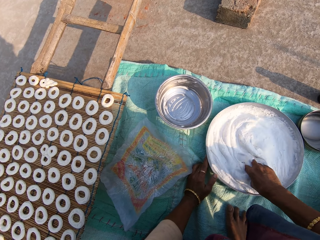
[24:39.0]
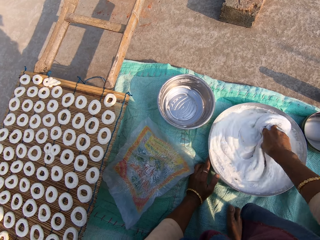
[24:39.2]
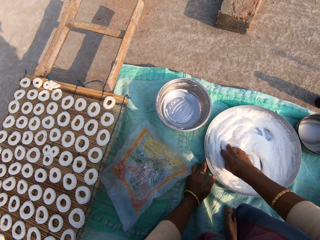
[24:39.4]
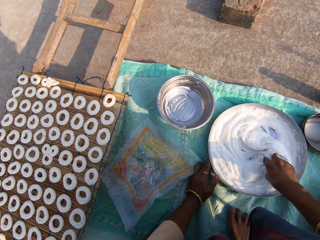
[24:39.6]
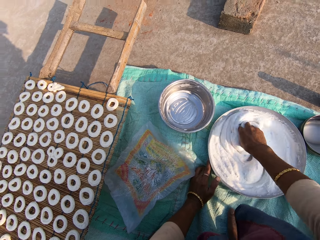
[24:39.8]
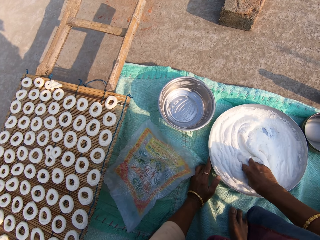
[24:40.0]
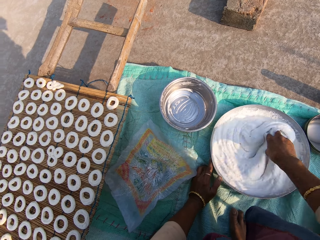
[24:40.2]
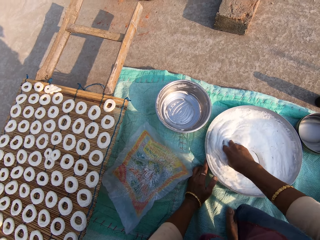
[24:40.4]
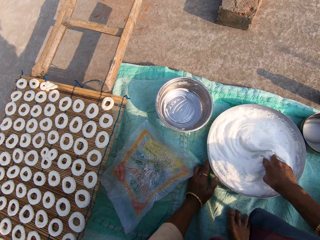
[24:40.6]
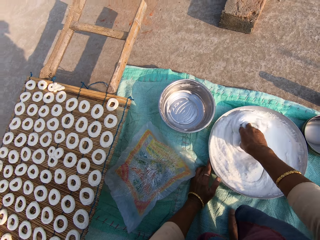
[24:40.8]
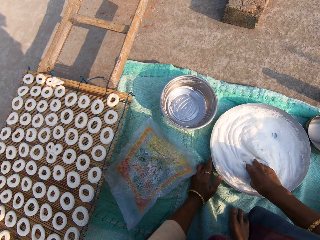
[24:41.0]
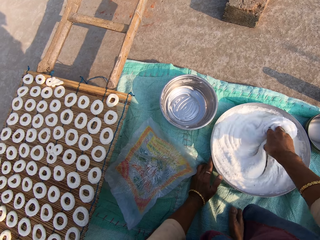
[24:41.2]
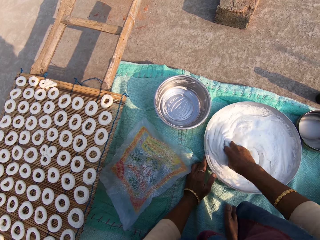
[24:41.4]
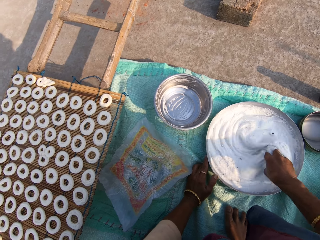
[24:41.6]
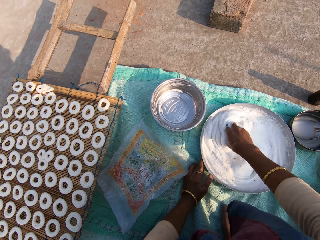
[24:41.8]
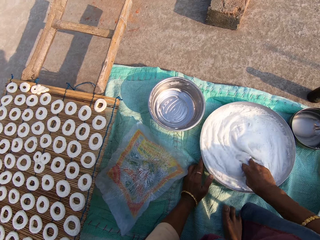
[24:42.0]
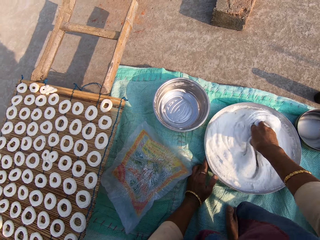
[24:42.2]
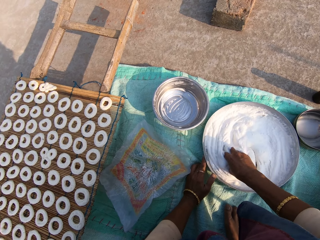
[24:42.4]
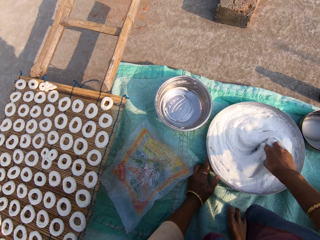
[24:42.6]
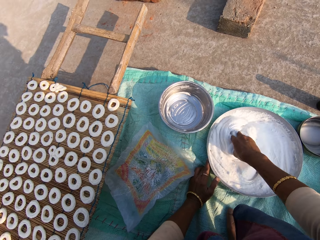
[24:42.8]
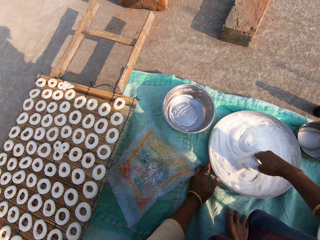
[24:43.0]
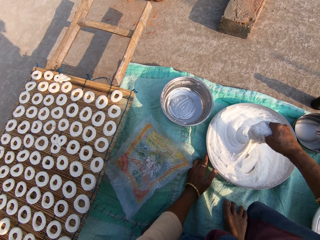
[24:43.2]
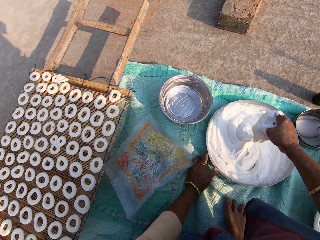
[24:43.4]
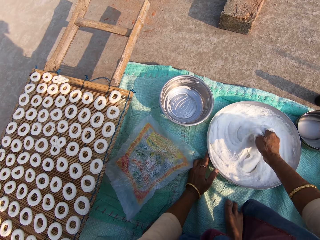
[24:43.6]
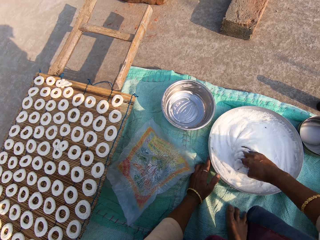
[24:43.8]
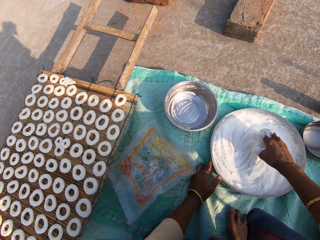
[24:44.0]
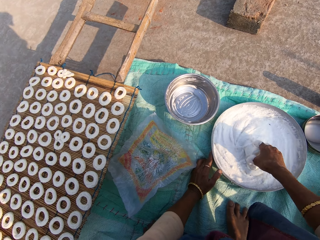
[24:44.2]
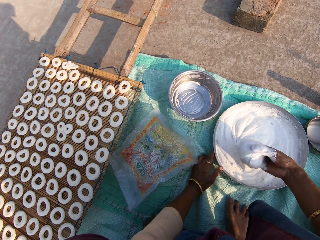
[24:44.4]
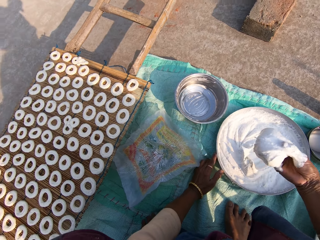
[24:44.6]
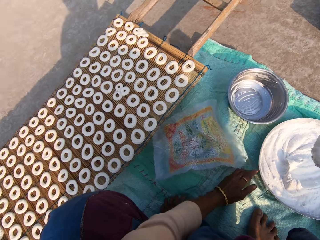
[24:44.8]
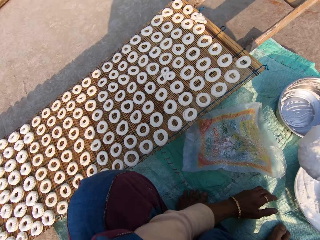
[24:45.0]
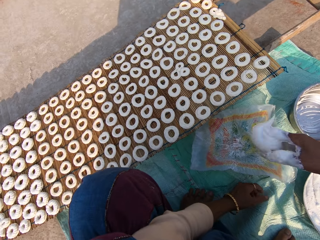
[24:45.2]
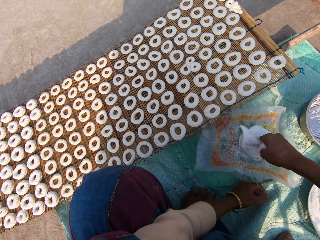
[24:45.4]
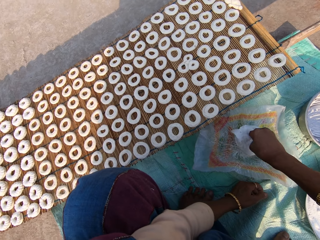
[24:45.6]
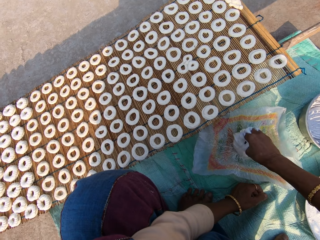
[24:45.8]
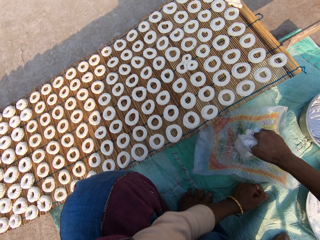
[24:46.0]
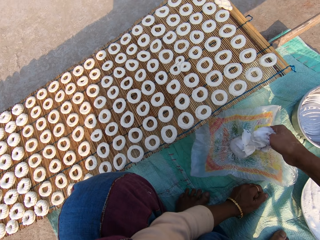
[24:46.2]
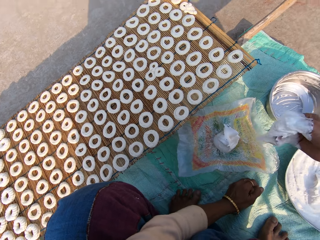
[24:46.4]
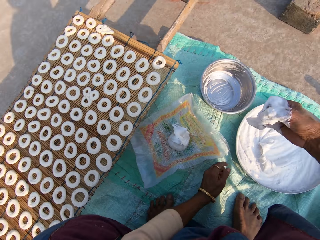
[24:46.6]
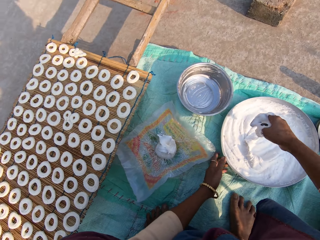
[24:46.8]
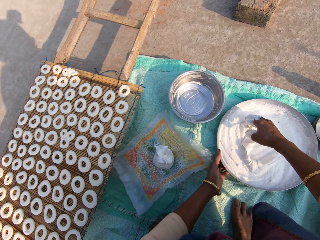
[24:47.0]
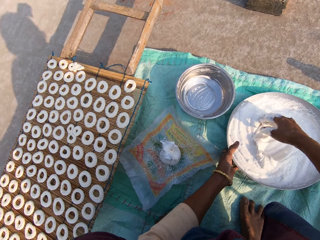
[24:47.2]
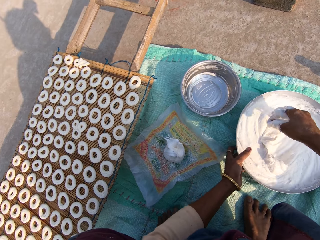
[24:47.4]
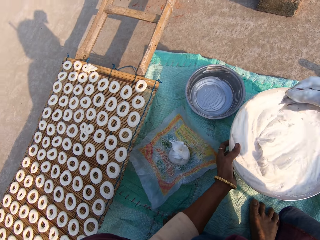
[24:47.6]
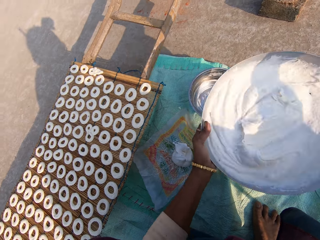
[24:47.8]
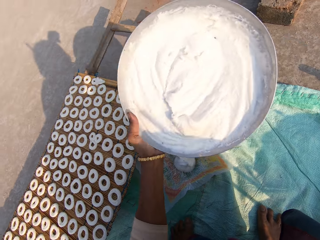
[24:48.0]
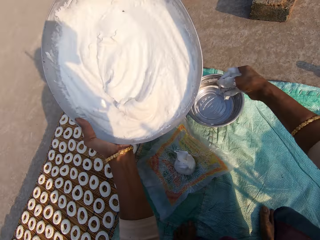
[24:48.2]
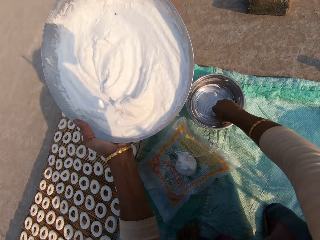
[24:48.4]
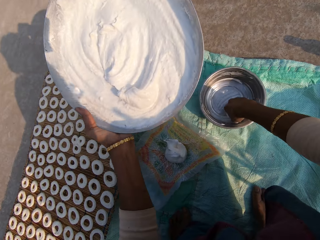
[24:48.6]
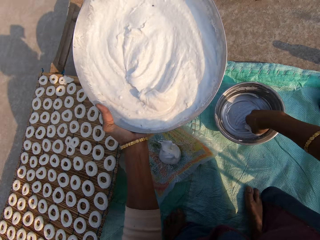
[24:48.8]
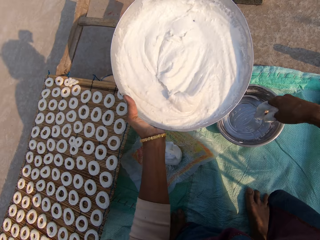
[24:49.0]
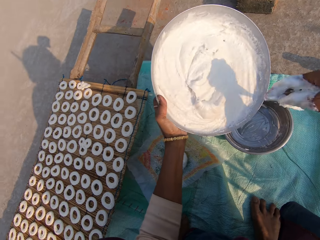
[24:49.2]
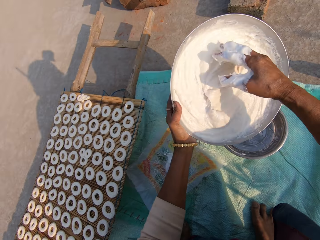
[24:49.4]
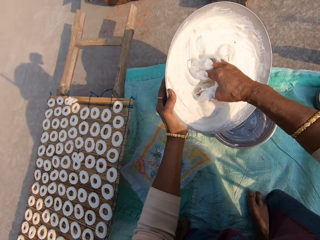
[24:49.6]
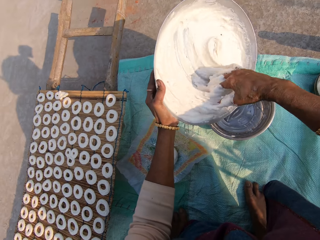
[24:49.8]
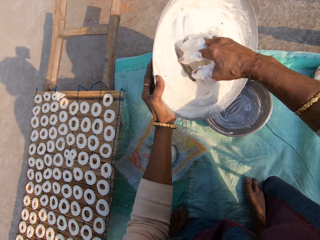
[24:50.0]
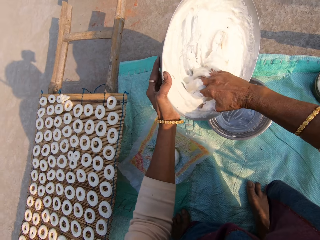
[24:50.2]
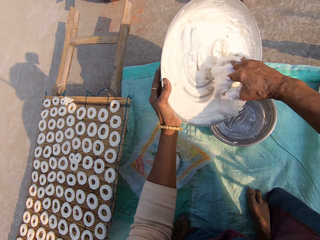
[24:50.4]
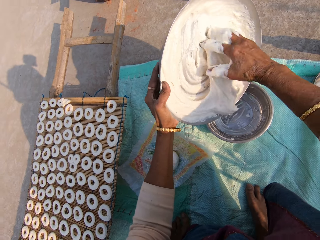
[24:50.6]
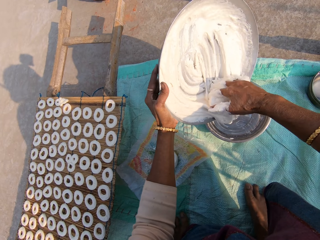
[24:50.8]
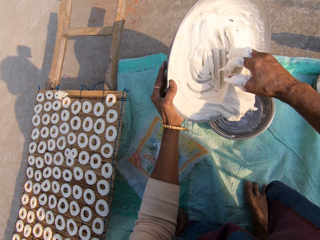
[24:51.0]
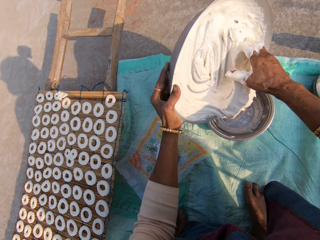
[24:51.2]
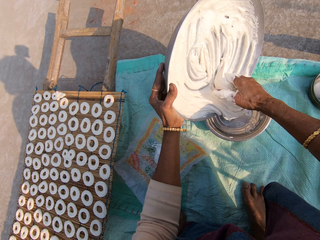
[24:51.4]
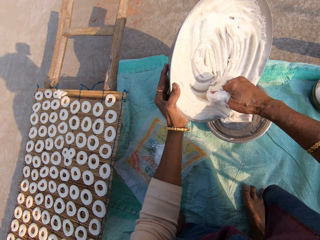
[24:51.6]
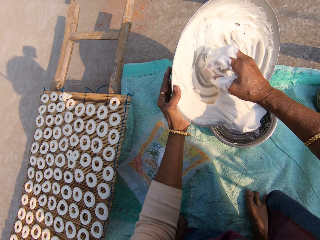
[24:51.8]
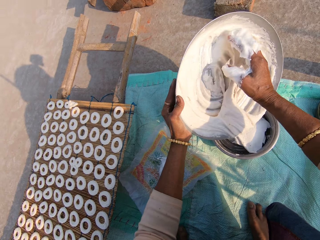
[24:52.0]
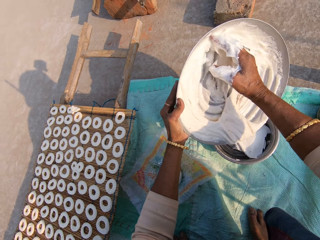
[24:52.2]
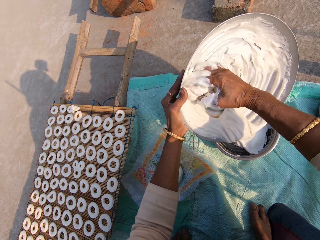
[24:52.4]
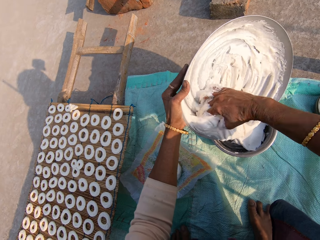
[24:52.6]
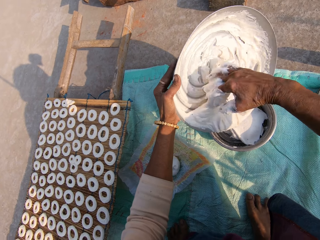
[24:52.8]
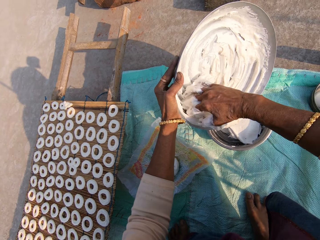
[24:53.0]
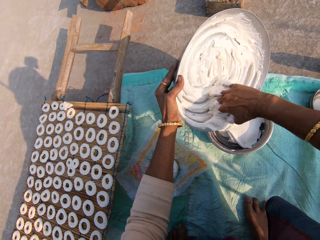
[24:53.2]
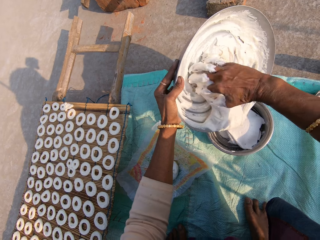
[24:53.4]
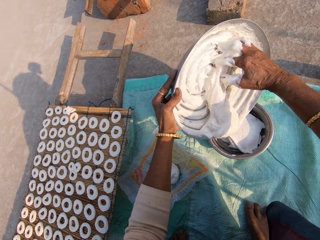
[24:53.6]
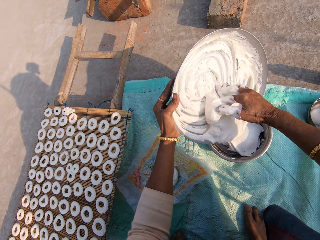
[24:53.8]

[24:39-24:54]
The camera wearer takes flour from the steel bowl. They put the flour on the plastic bag. They take the steel bowl from the floor. They move the steel bowl with their right hand on the sack. They transfer the flour from the bowl into the other steel bowl.

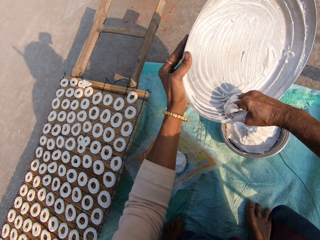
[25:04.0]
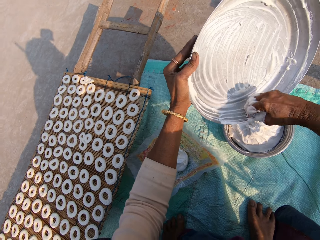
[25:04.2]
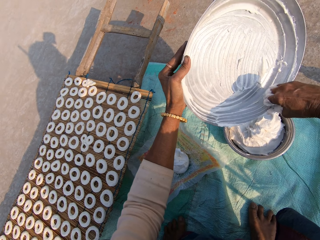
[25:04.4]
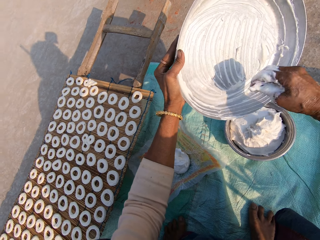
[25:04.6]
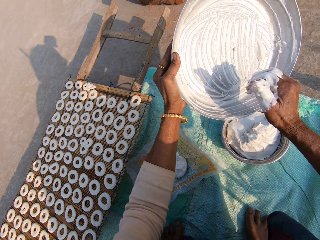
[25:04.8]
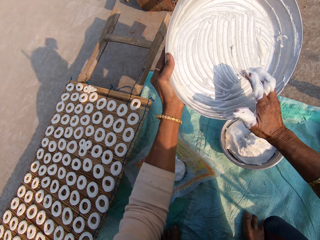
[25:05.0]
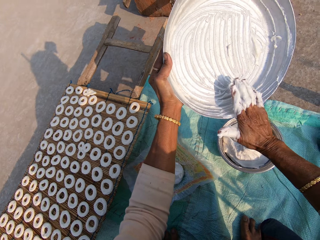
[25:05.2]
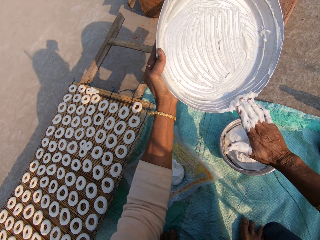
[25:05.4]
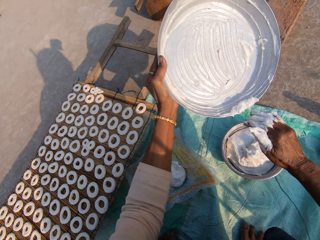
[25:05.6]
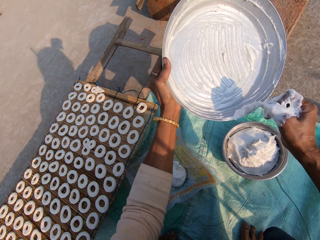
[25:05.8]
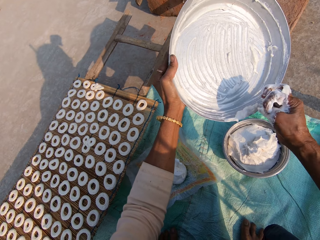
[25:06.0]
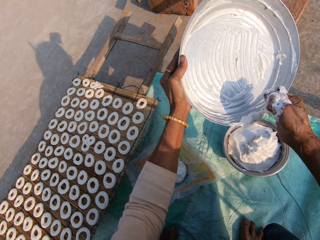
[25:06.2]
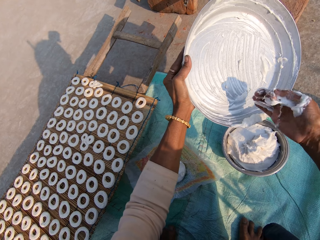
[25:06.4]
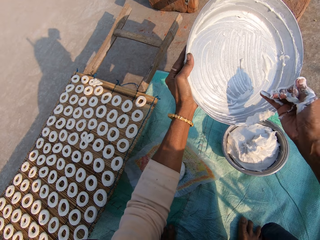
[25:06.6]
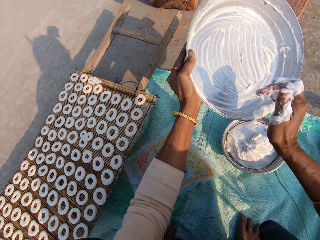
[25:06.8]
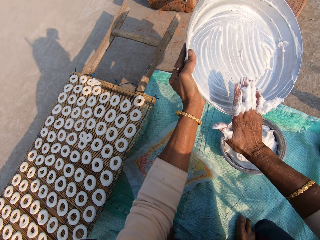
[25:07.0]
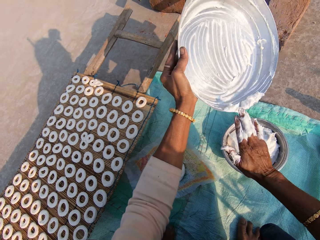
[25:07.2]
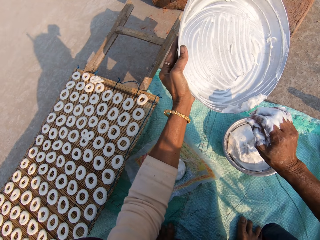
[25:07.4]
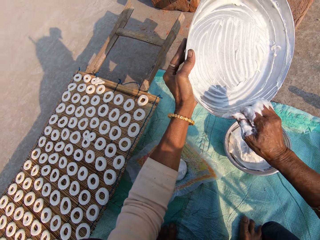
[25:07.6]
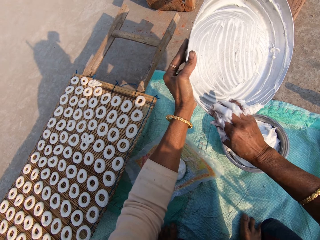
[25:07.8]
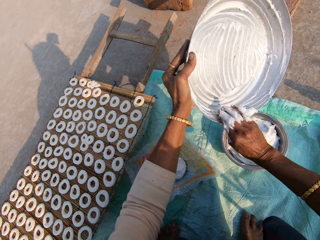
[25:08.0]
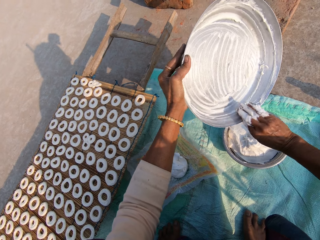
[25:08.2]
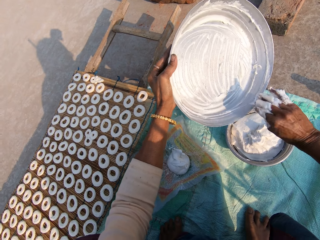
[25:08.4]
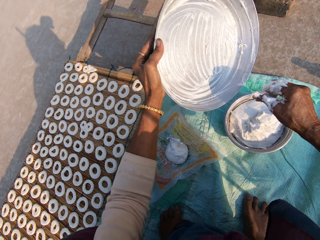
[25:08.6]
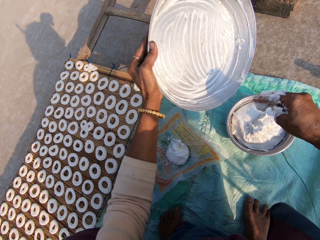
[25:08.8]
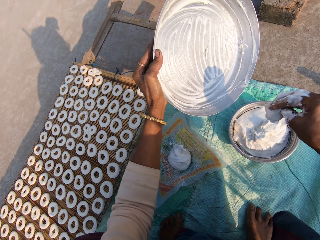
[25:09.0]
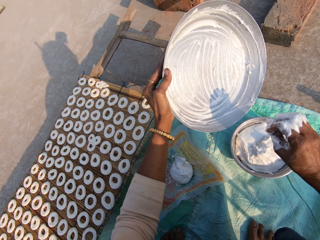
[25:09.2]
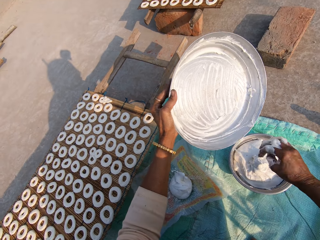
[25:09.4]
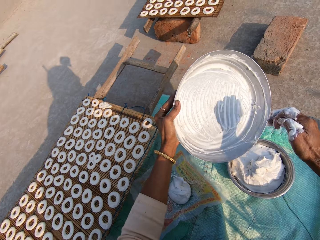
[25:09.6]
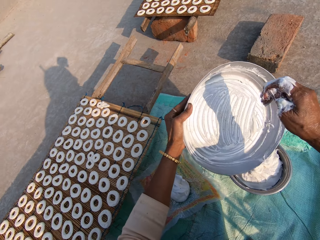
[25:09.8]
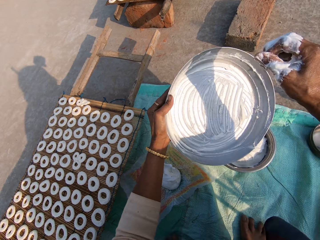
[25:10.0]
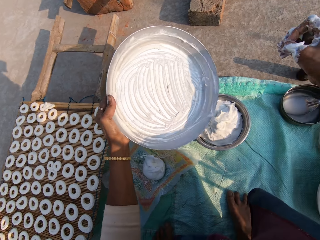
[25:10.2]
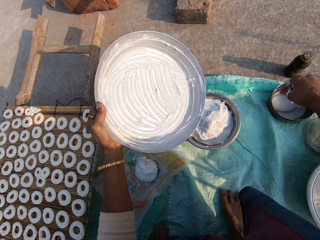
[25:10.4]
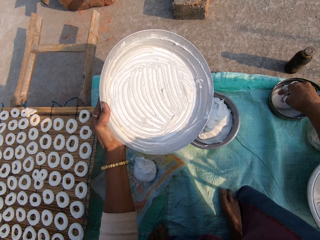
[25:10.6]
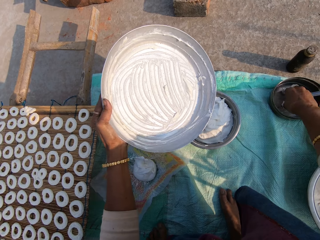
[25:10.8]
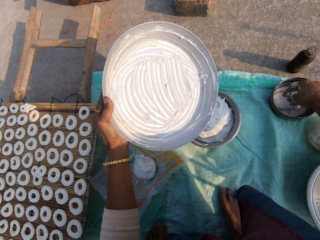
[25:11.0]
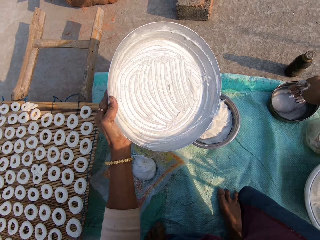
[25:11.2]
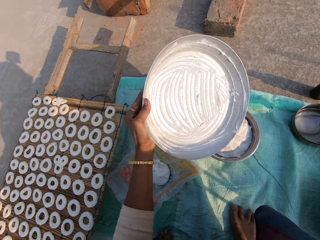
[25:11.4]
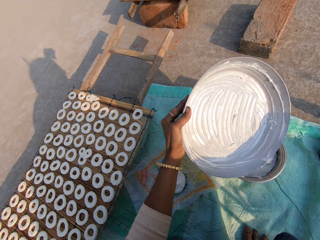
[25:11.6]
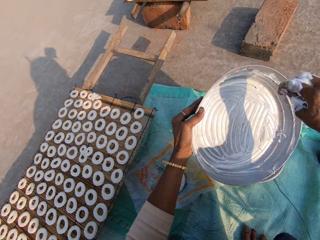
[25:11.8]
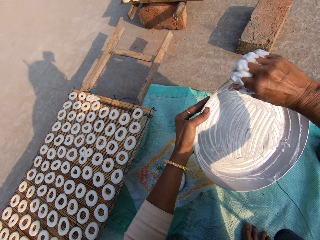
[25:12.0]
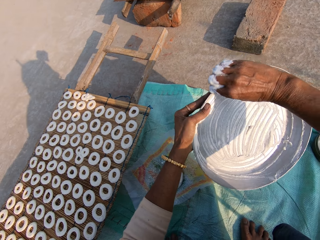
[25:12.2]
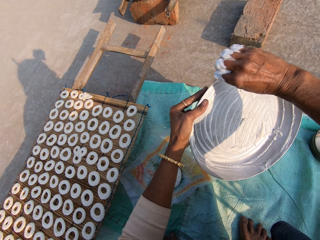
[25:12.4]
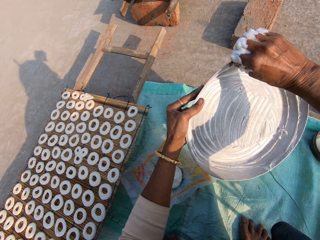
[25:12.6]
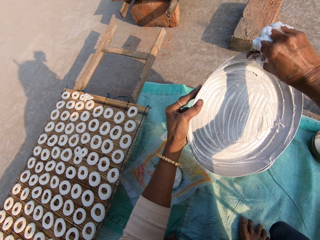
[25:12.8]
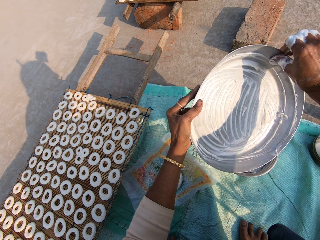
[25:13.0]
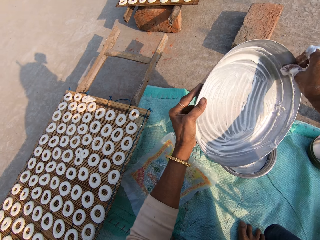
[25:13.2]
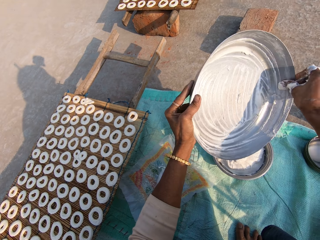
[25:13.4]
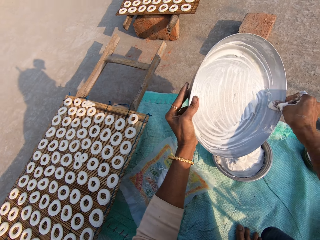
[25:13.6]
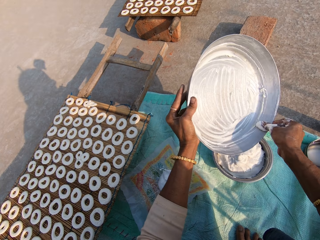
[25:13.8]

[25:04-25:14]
The camera wearer dips her right hand in a bowl of water. She scoops flour from the steel bowl. She wipes the tray with her hand.
